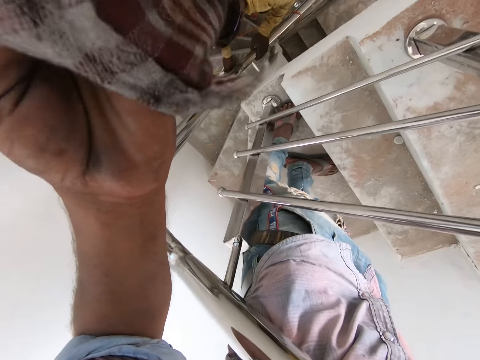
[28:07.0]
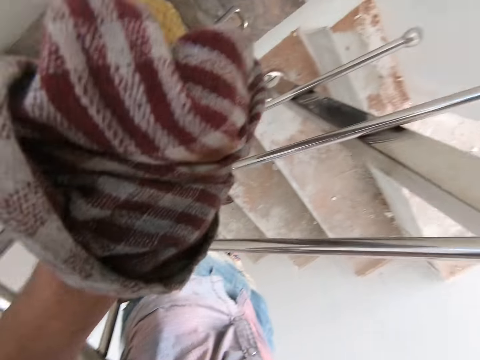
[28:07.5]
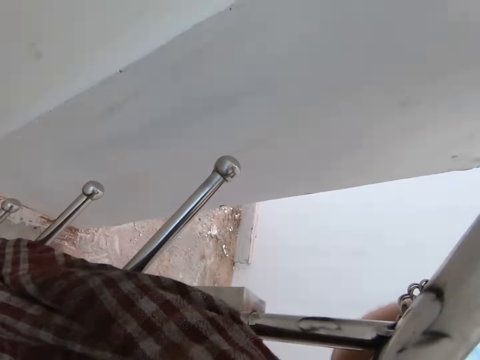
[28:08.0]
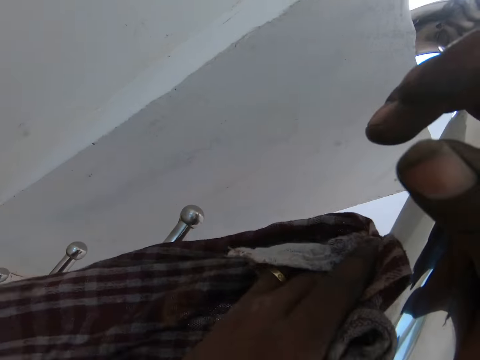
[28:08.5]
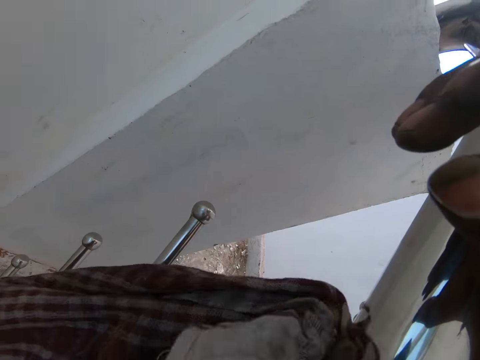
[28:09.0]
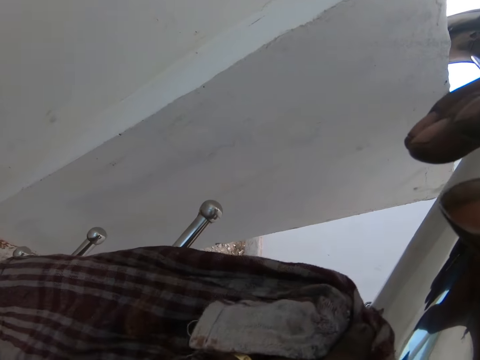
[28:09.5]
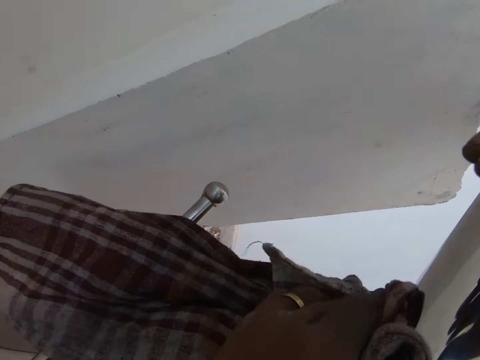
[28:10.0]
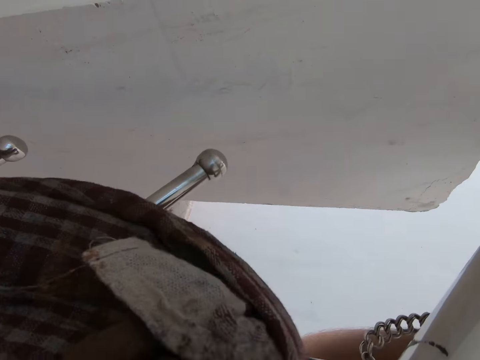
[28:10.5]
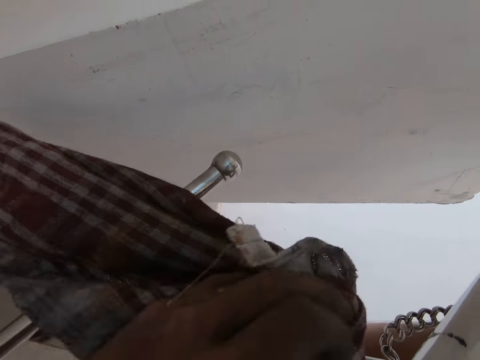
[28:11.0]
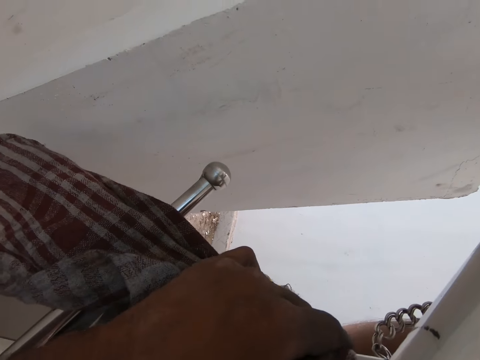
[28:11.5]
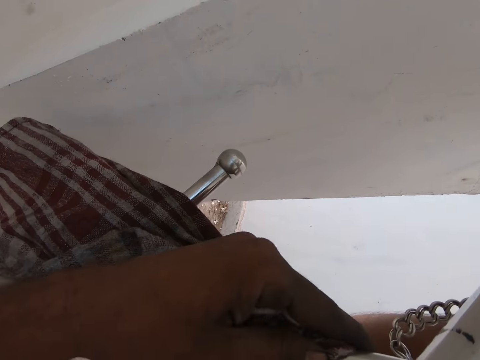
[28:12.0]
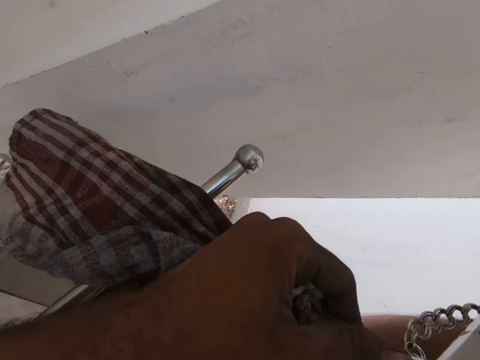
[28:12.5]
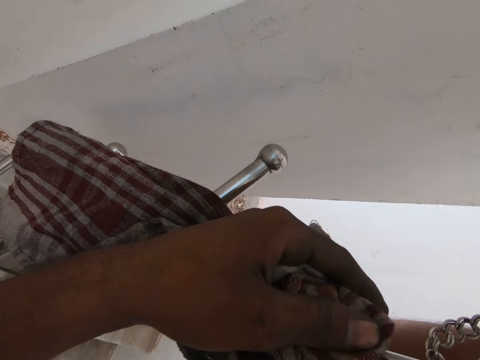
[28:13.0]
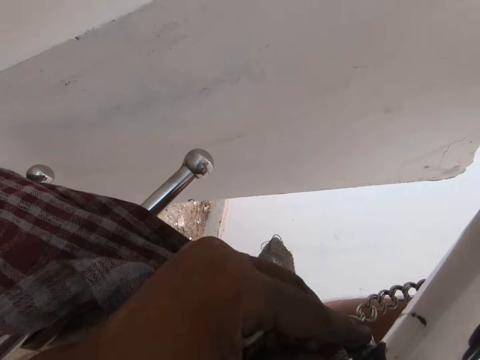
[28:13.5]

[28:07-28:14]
The camera wearer holds the stair railings with his right hand. He uses the cloth to clean the stair railings.

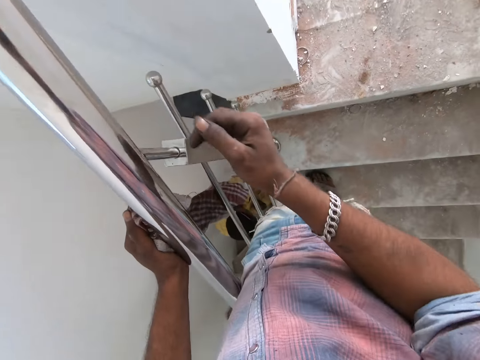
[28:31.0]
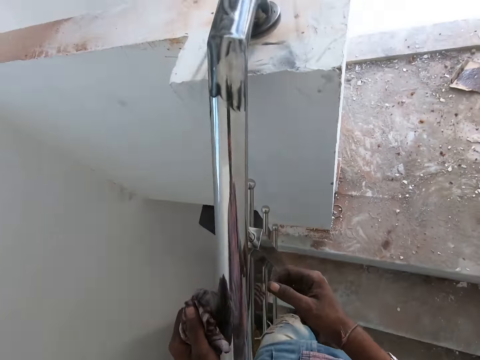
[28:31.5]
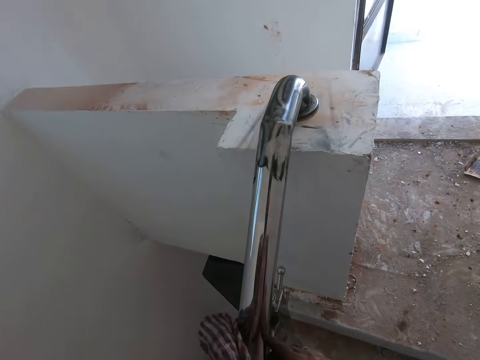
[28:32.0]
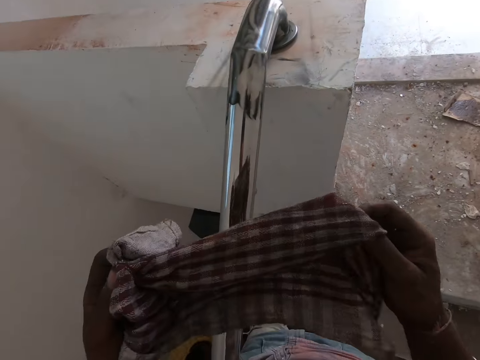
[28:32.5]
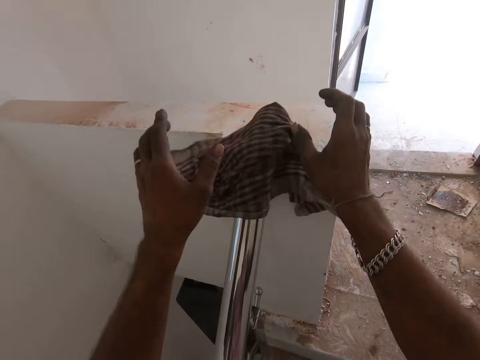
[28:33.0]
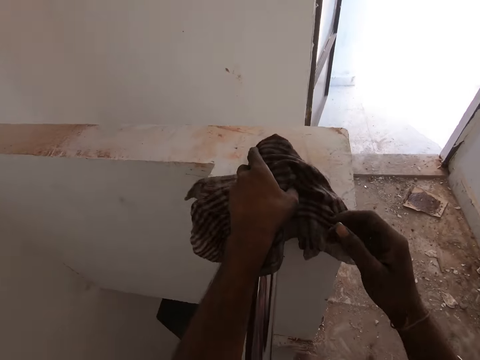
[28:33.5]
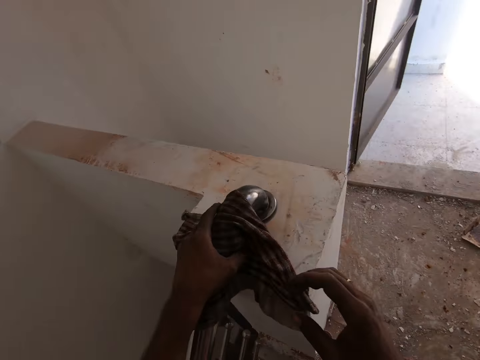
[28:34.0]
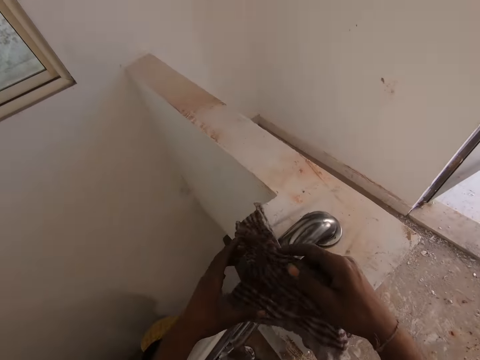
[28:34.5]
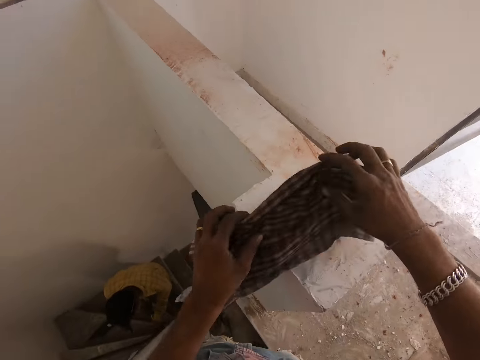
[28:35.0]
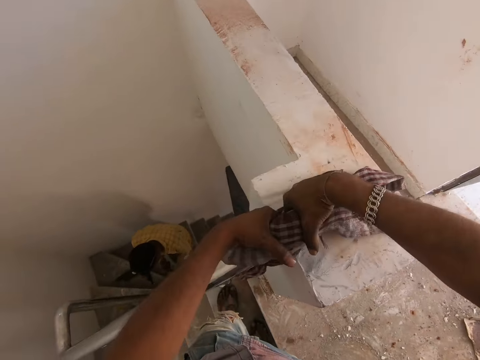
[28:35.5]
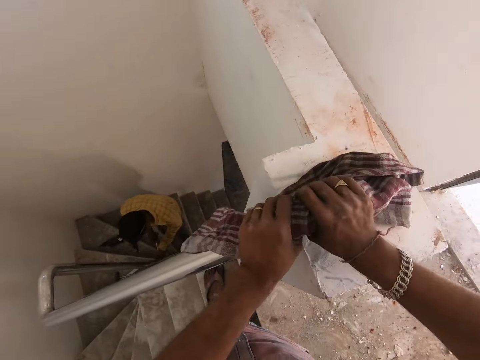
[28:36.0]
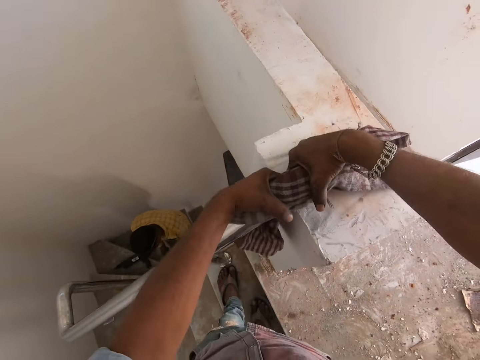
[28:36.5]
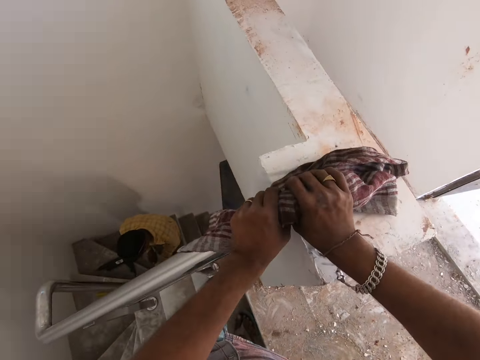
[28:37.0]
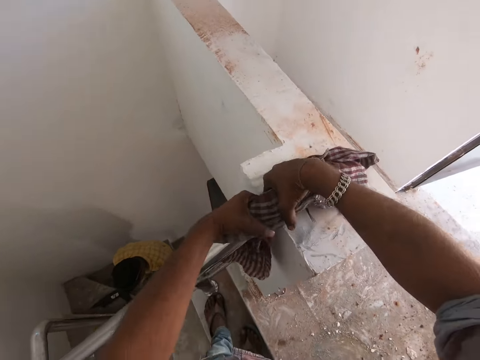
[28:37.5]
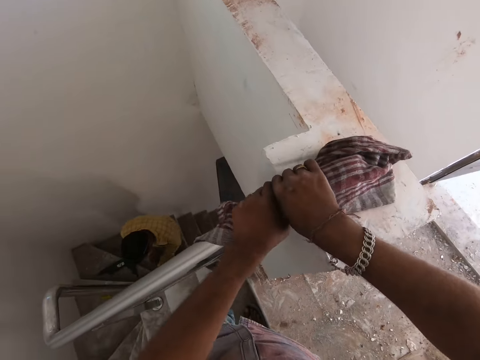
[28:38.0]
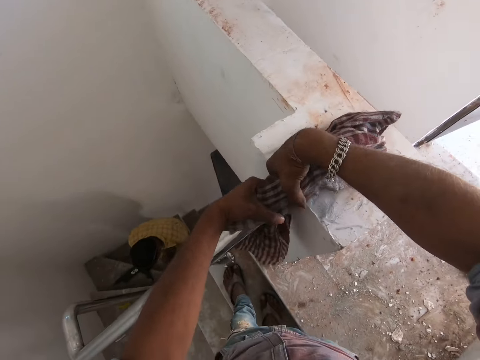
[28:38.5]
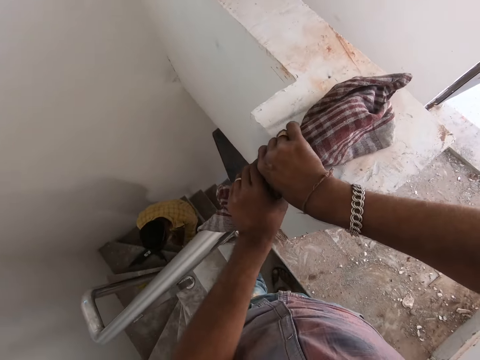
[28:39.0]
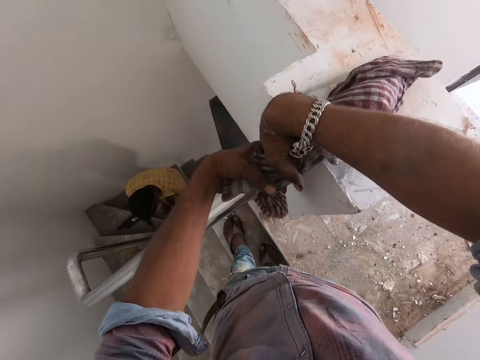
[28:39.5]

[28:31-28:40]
The camera wearer unfolds the piece of cloth. They hold up the cloth with both hands. They put the cloth on the stair railings and put the left hand on the cloth. They pick up the cloth with the right hand. They put the cloth on the stair railings with both hands. They clean the stair railings with both hands with the cloth.

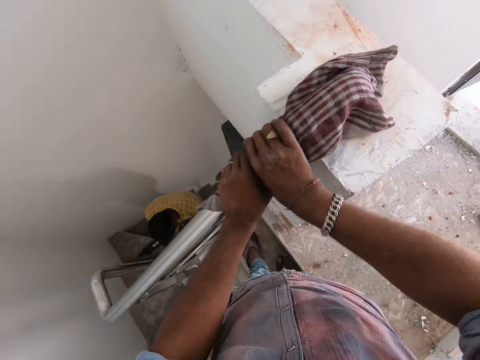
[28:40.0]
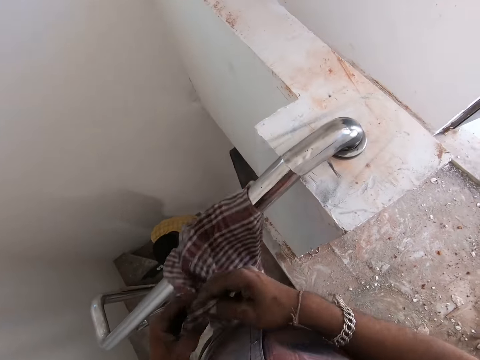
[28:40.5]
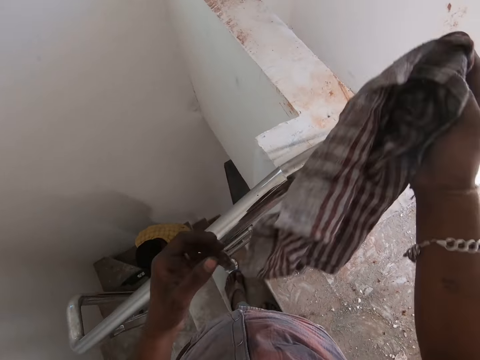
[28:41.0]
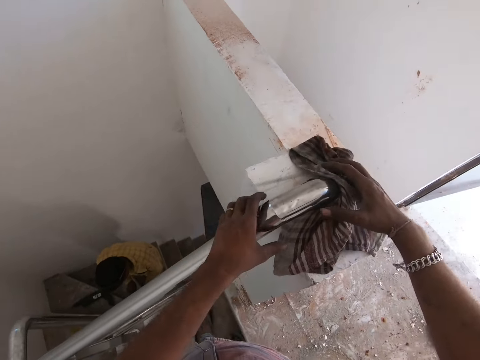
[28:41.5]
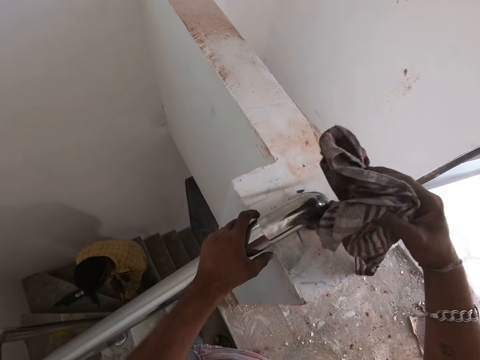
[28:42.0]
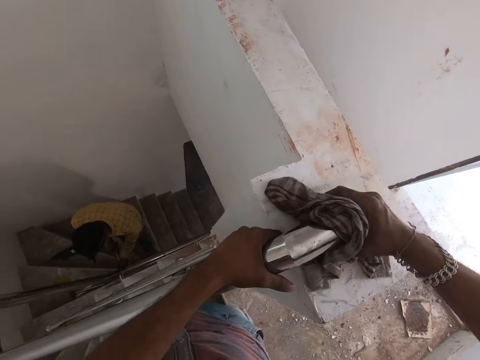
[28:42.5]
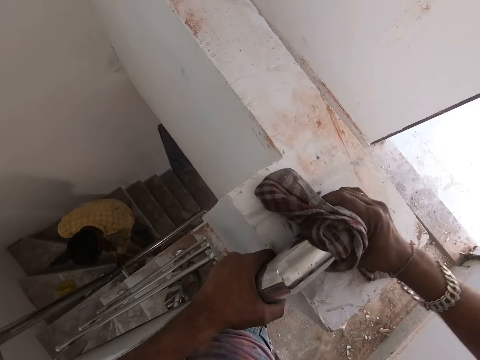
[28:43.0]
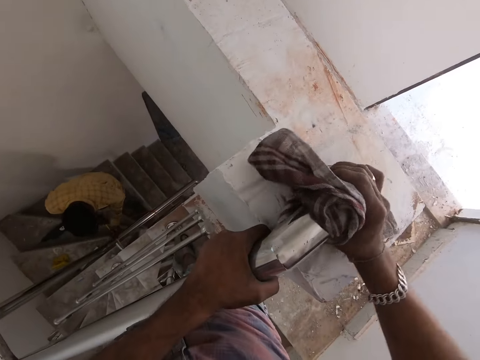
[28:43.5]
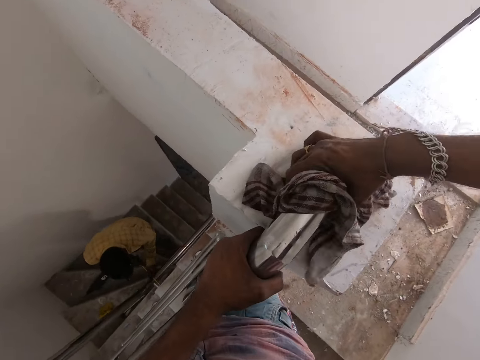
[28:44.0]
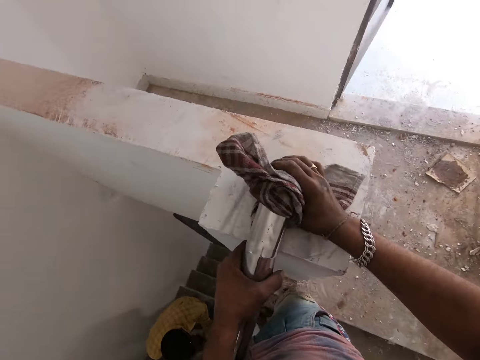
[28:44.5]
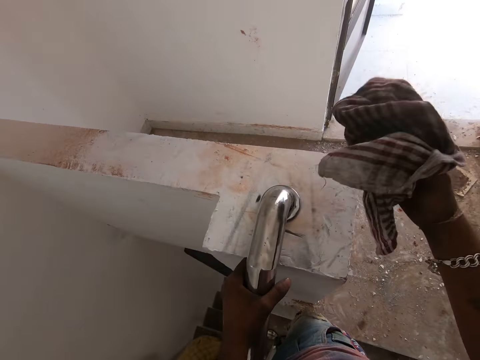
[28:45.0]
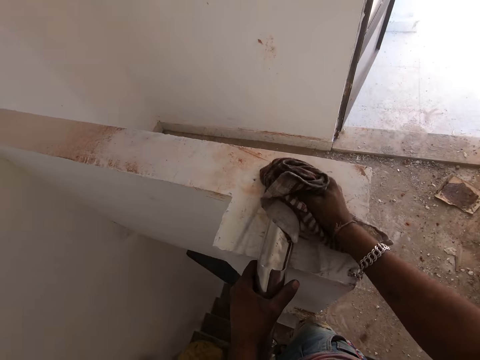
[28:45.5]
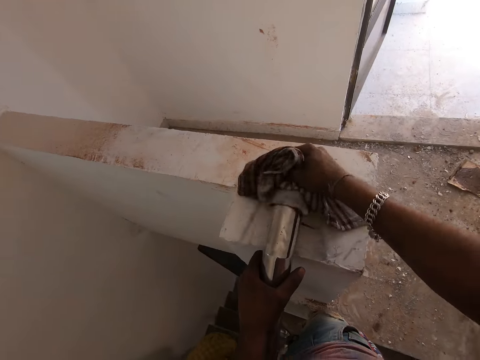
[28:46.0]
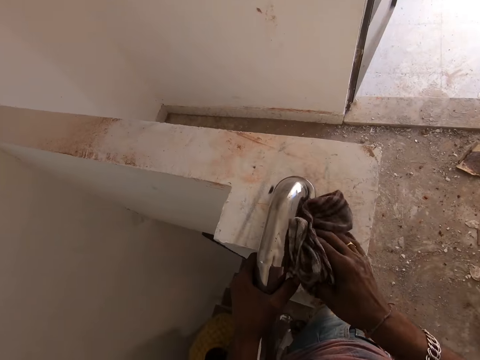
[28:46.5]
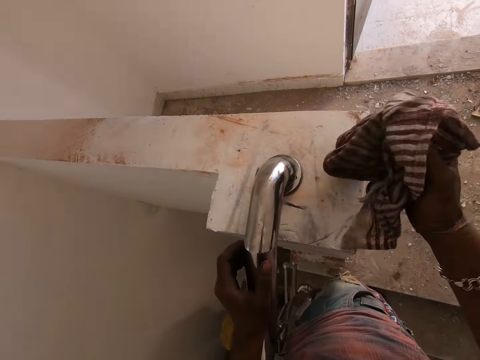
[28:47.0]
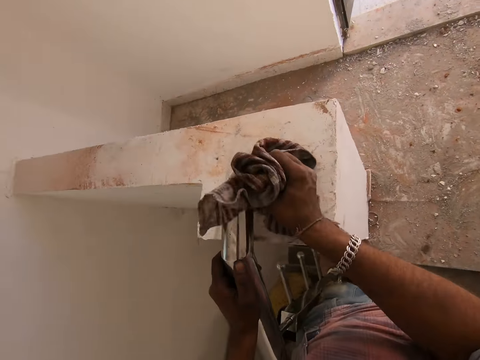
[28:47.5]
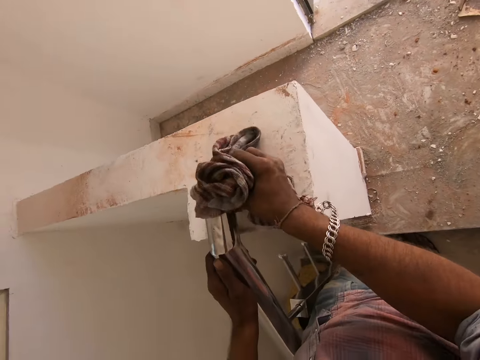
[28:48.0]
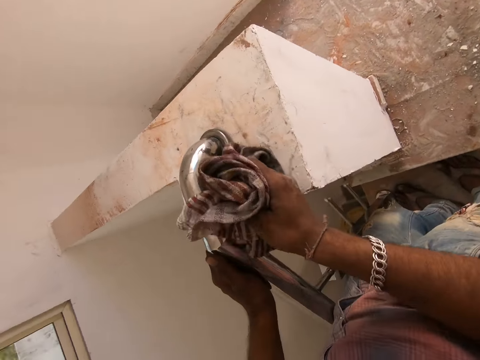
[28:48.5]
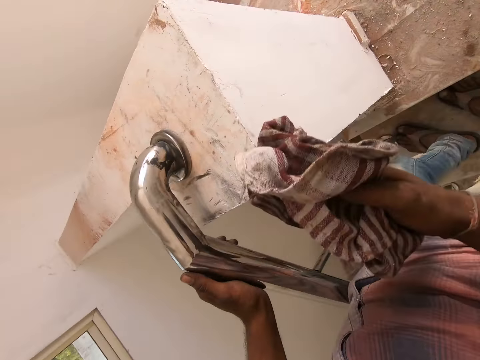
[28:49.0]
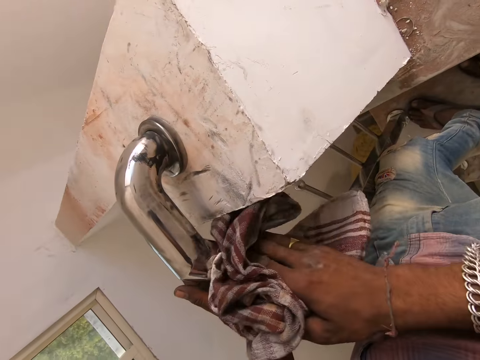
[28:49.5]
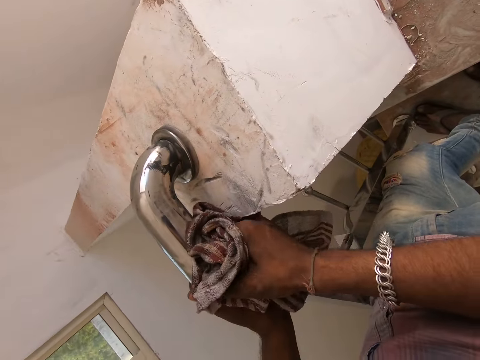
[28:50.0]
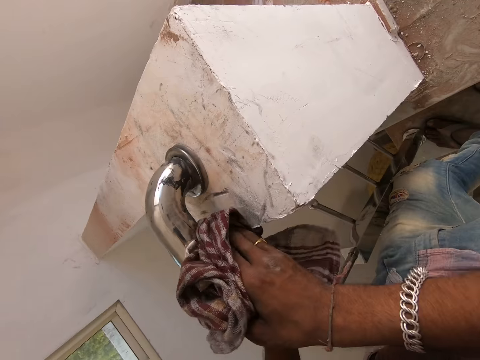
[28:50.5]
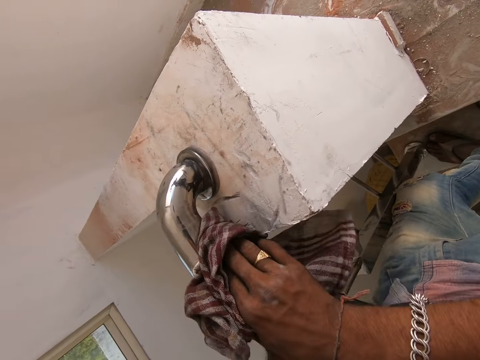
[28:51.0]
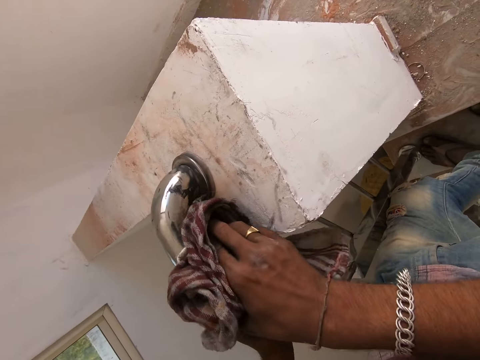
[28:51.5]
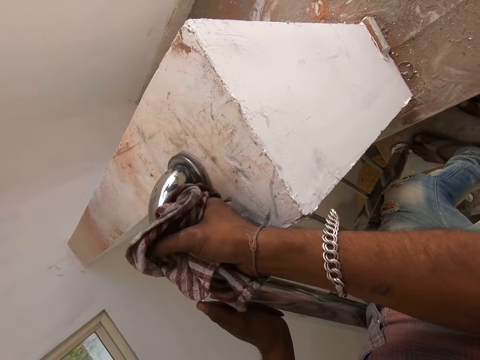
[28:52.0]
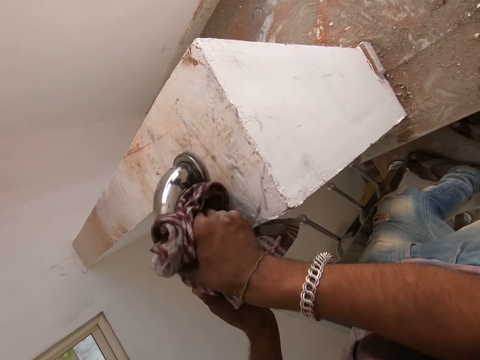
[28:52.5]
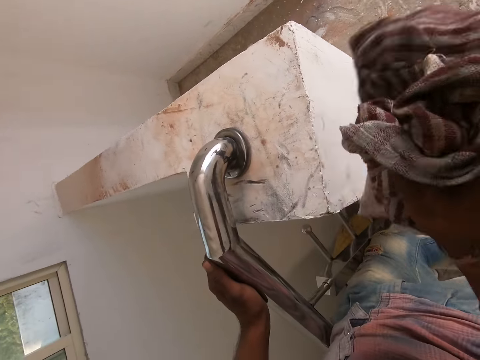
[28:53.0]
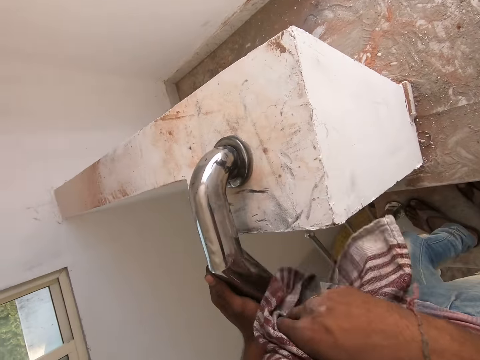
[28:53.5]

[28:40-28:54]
The camera wearer takes the cloth off the stair railings. He puts the cloth back on the stair railings. He holds the stair railings with his left hand. He cleans the stair railings with the cloth. A man fixes something on the wall.
